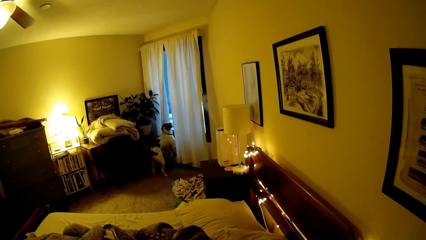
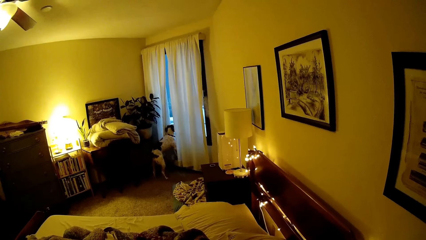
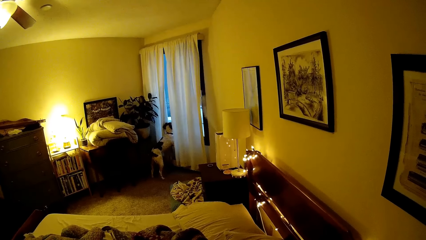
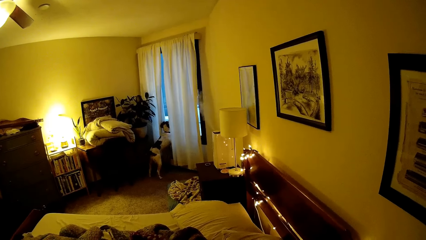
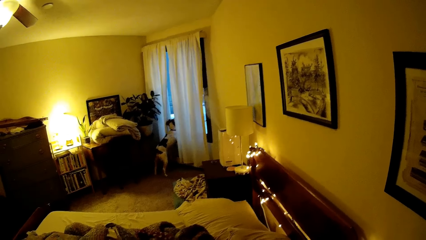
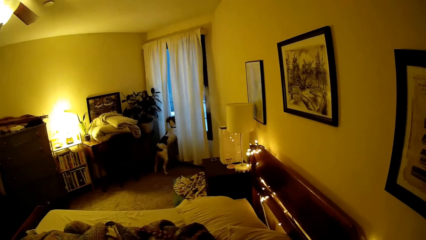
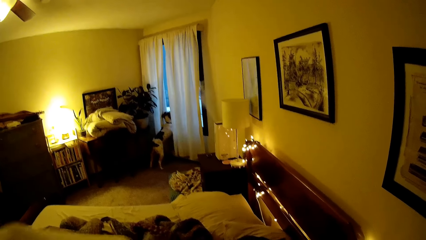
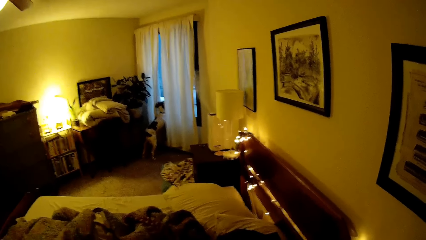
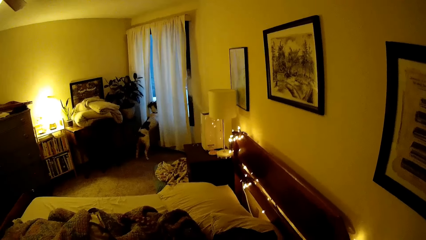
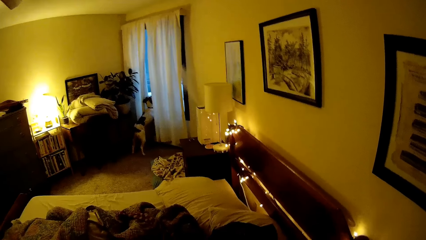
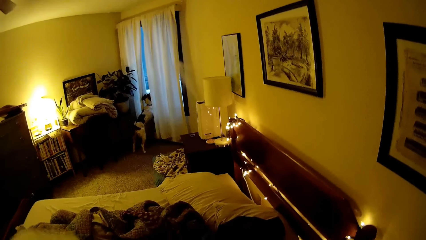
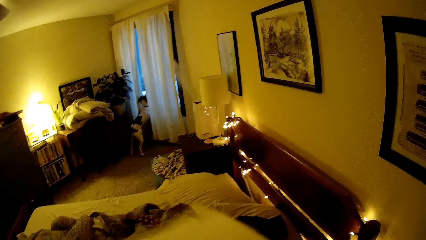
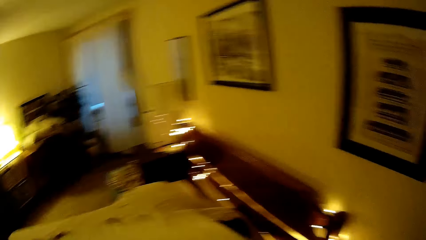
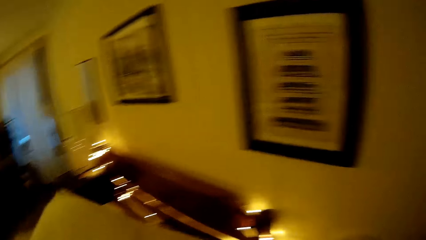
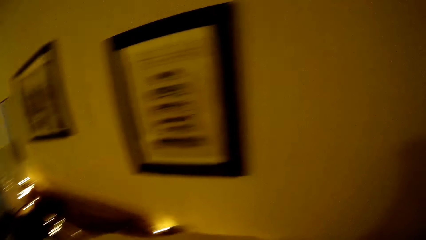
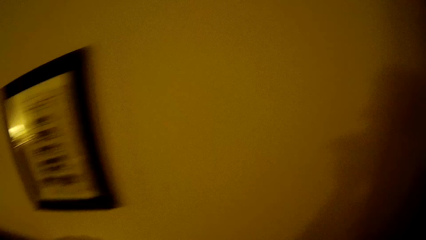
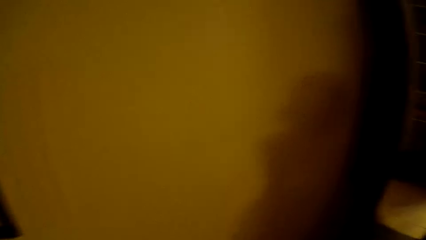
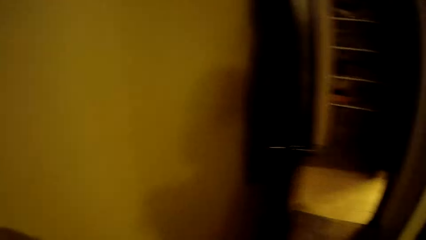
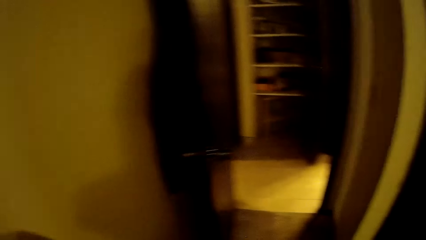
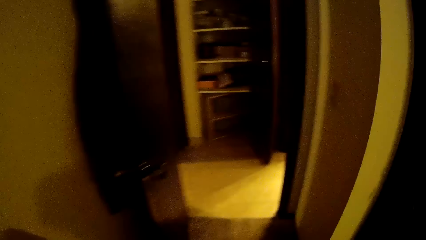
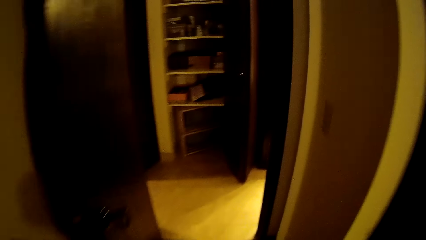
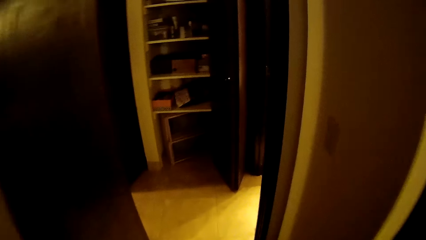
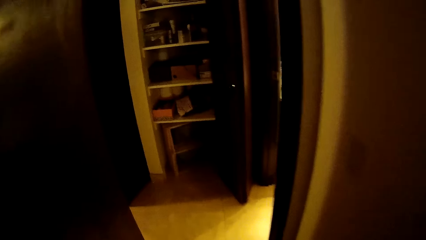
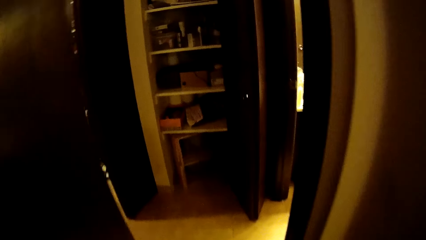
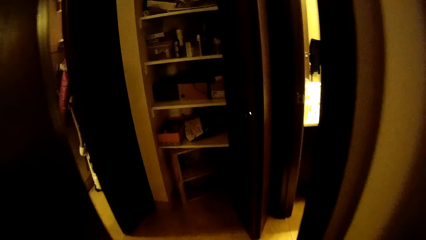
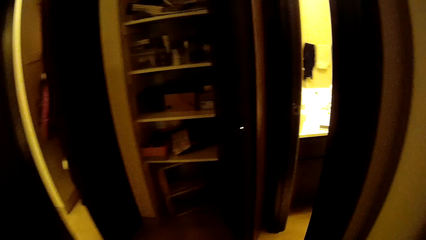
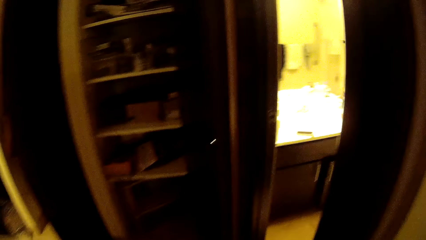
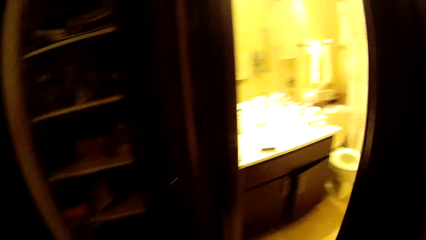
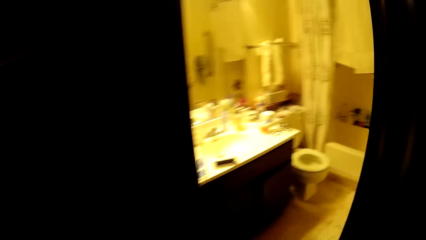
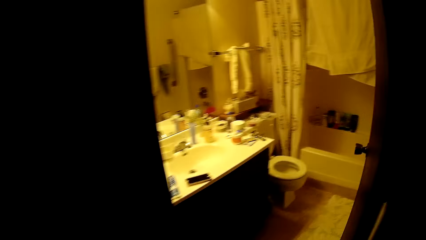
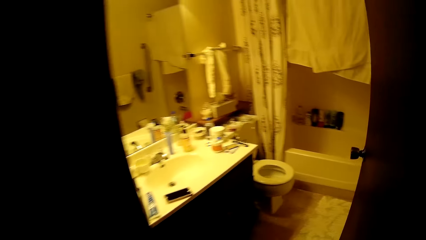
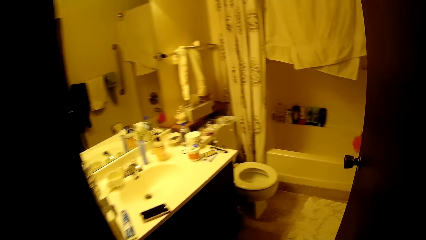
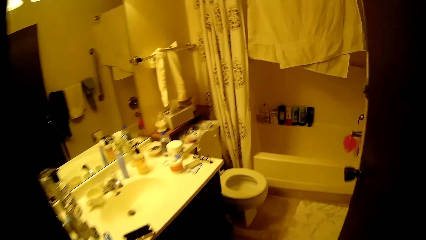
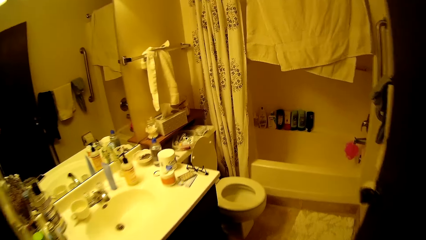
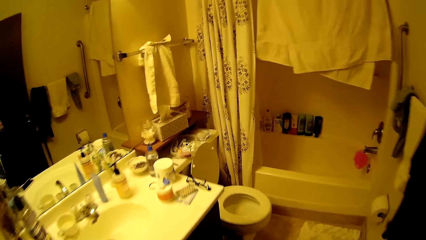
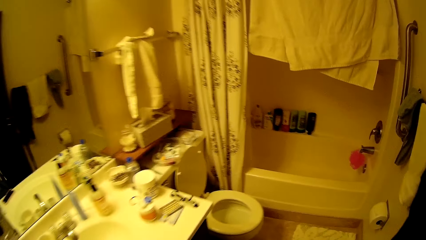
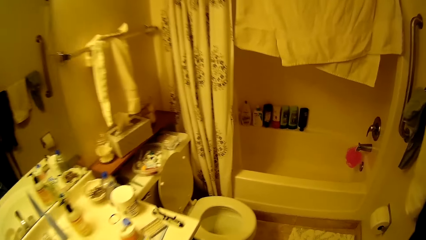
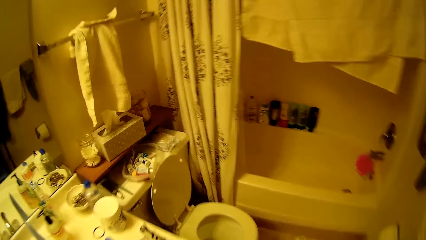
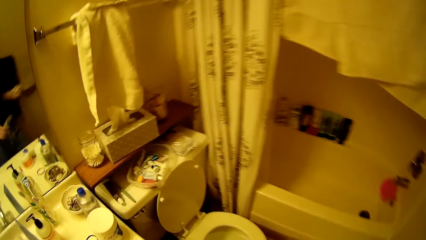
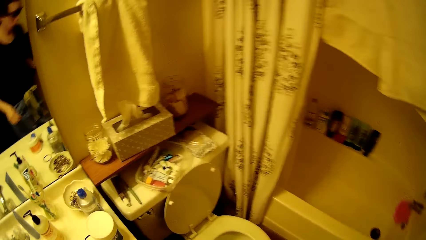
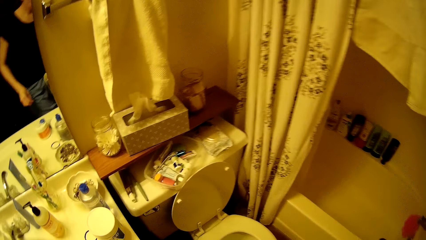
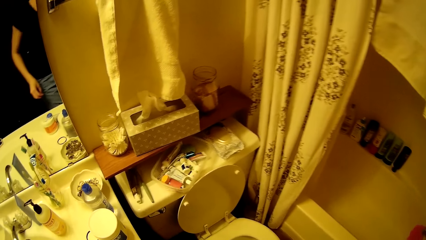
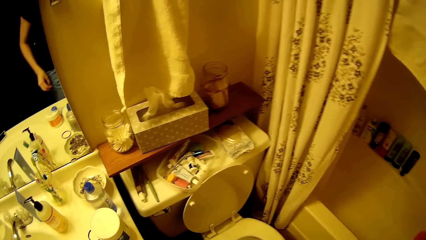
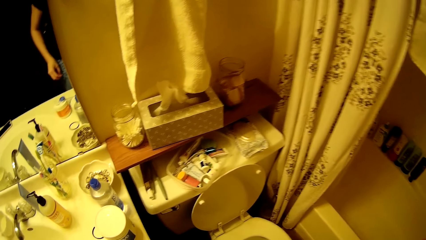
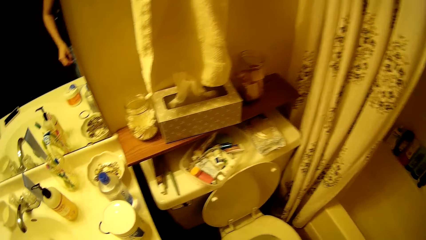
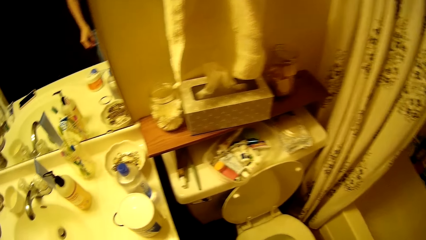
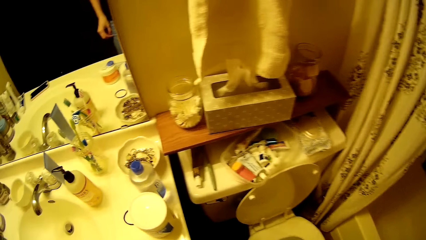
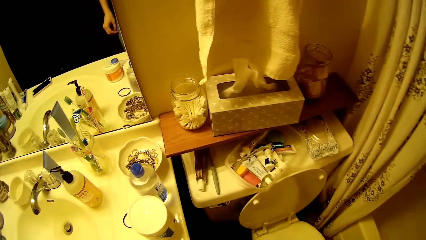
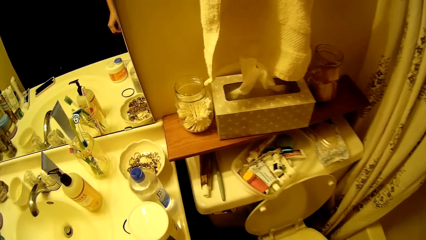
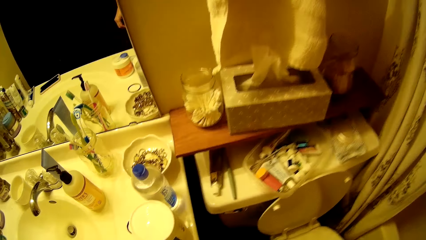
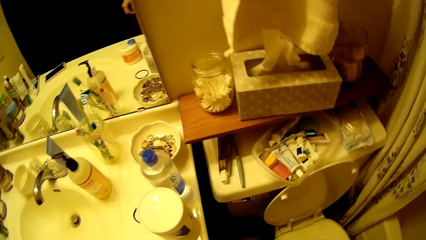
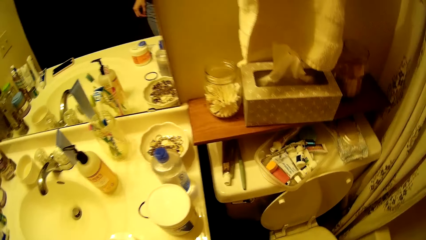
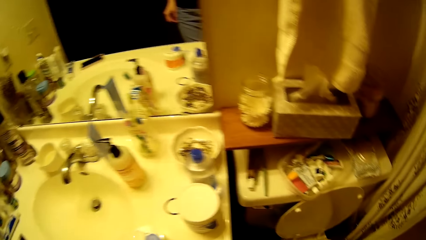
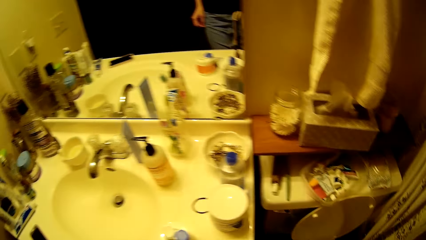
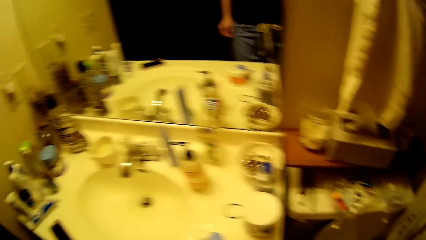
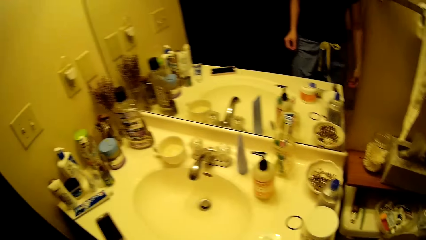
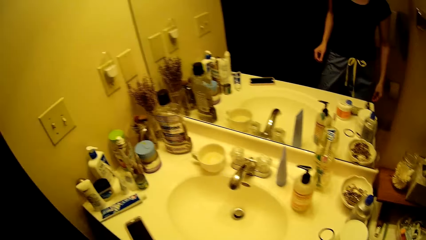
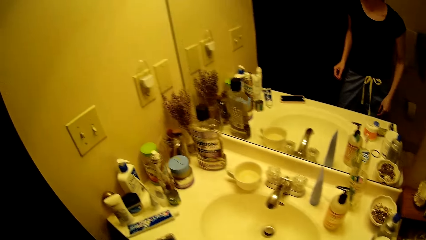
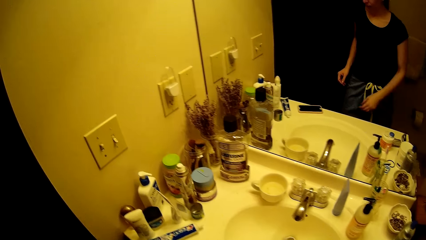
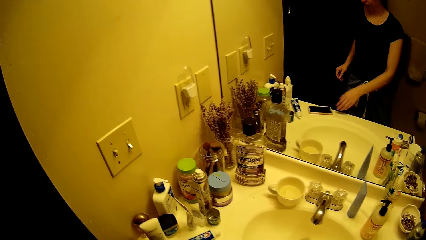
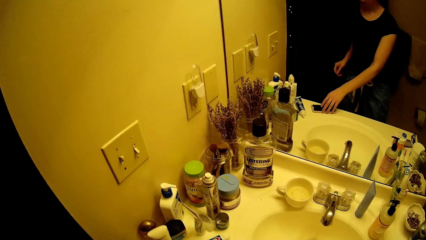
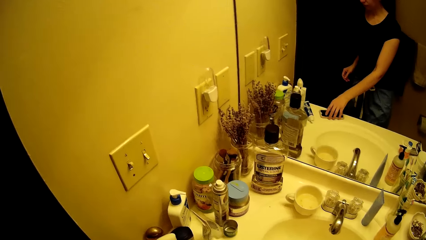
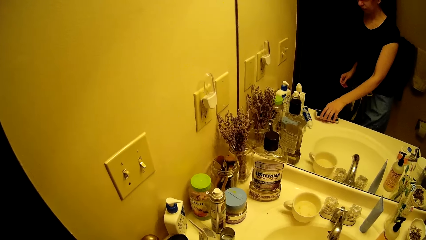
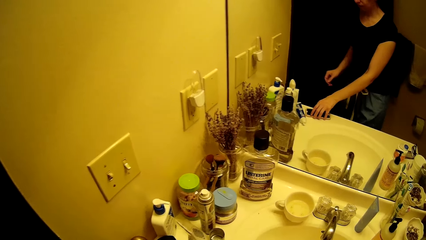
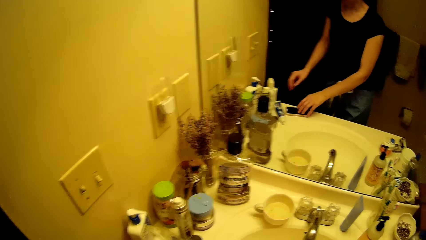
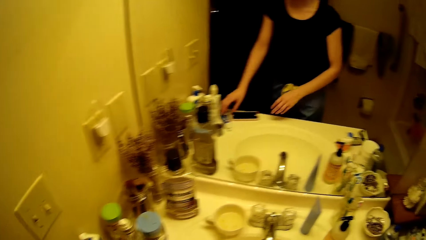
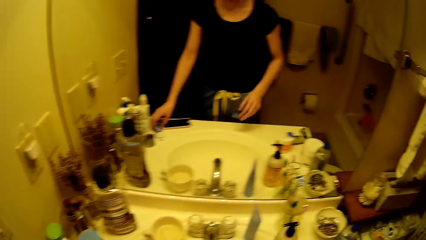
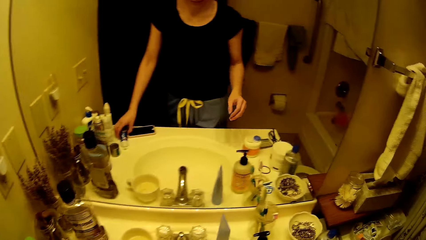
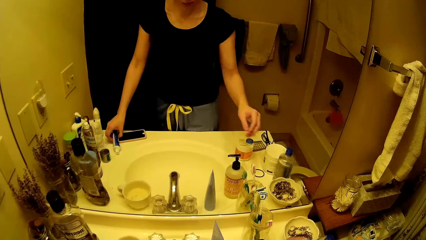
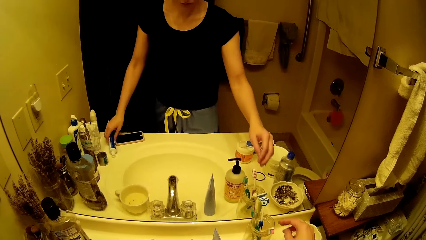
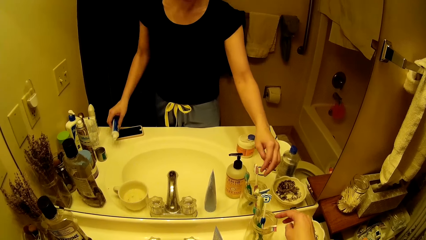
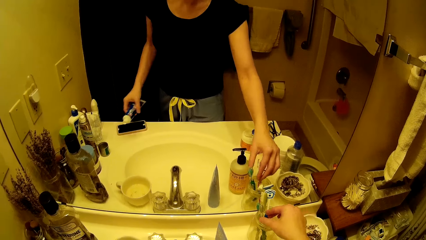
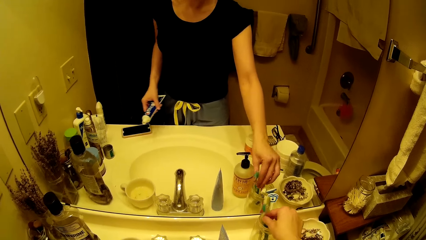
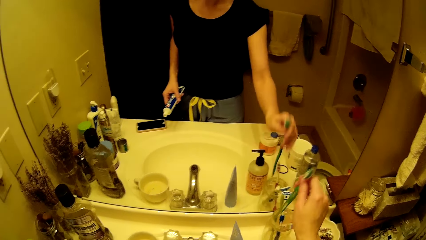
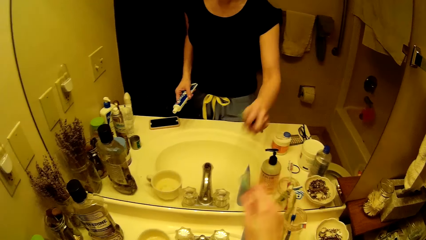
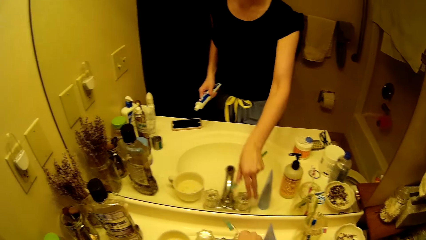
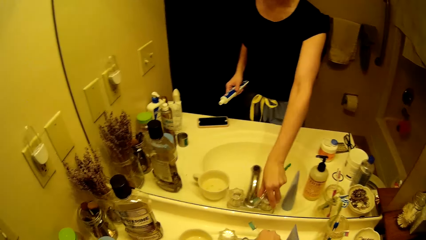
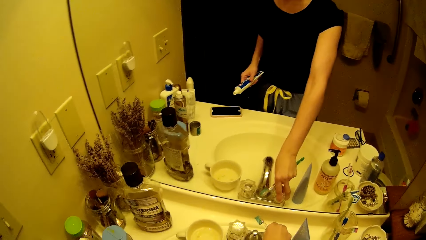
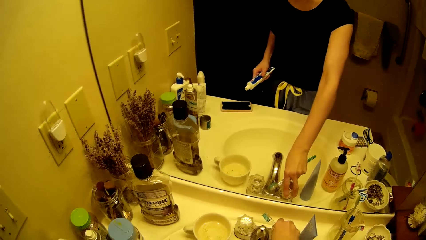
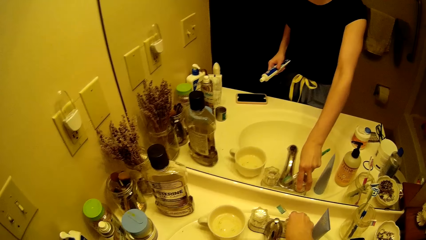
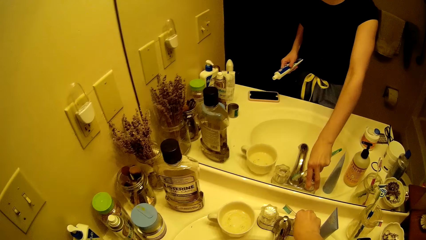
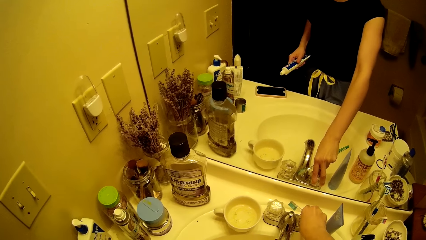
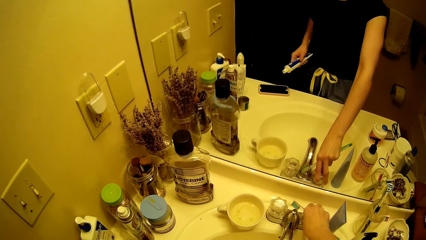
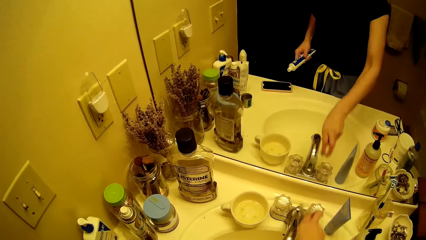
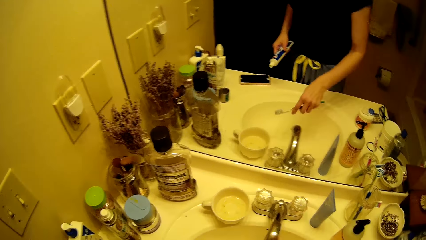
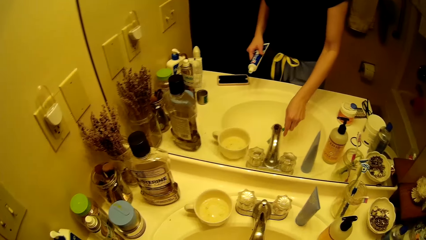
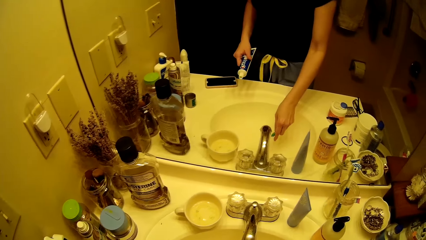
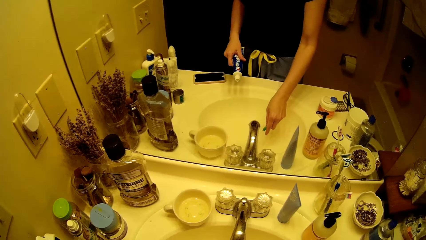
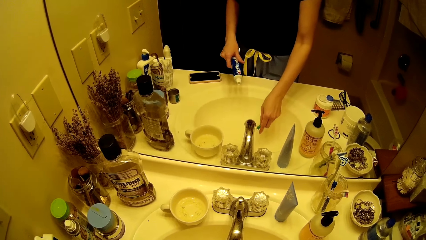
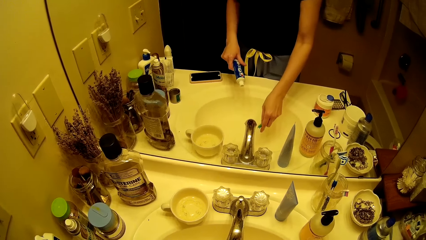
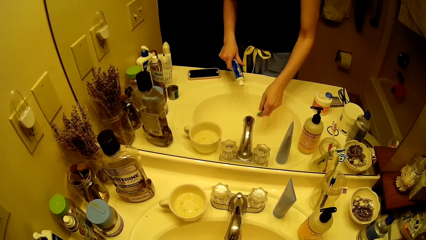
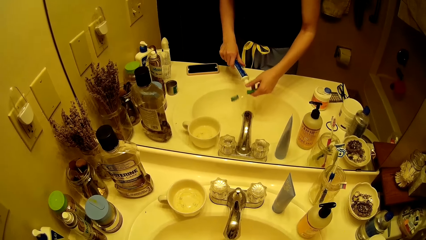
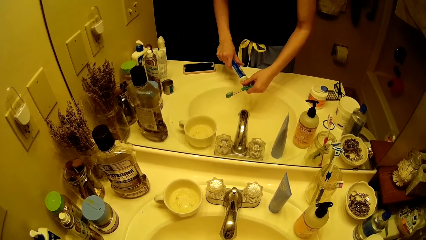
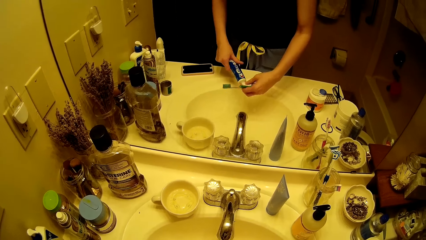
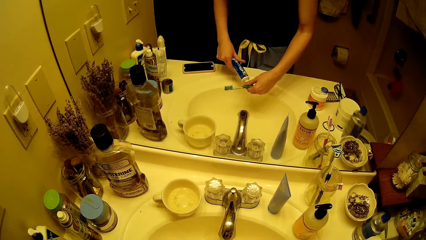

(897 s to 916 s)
The camera wearer folds the tissue paper in her hands. She walks out of the room to the washrooms. She walks into the restroom. She moves her phone with her right hand on a basin. She picks up a toothpaste on the basin with her left hand. She picks up a toothbrush from a toothbrush case with her right hand. She turns on the basin tap with her right hand. She takes water on her toothbrush from the tap with her right hand.
